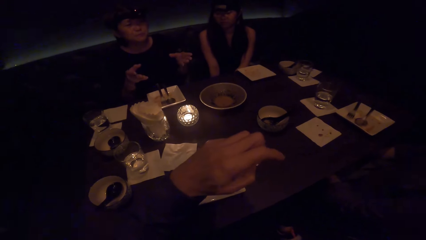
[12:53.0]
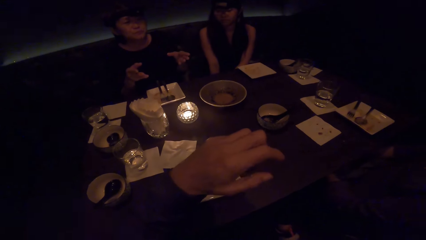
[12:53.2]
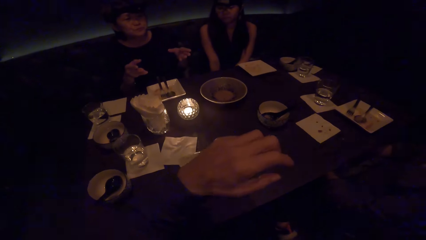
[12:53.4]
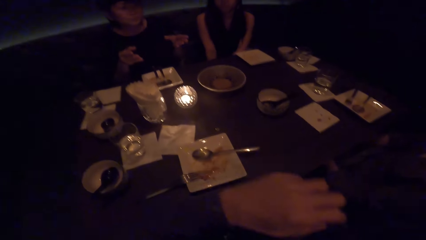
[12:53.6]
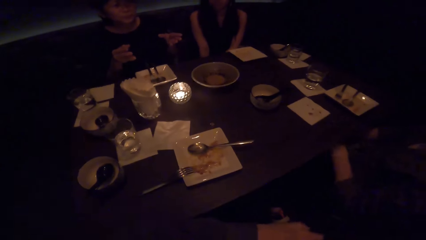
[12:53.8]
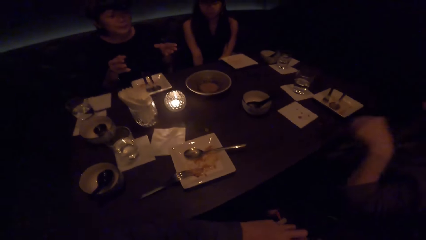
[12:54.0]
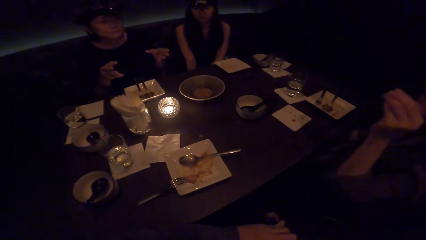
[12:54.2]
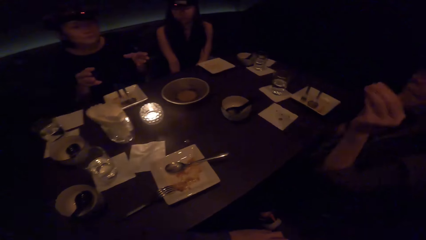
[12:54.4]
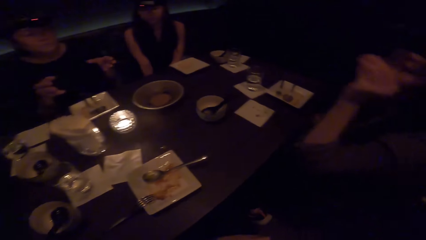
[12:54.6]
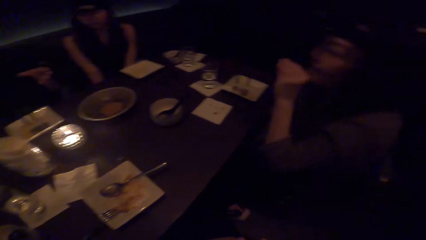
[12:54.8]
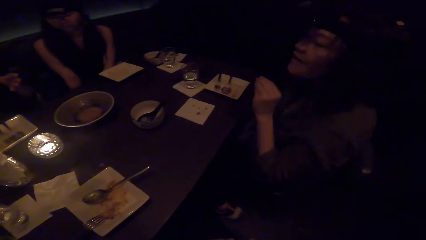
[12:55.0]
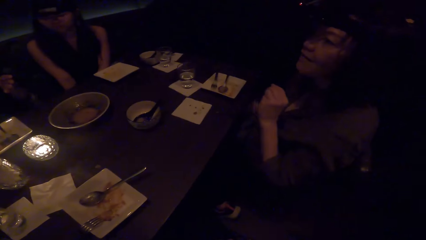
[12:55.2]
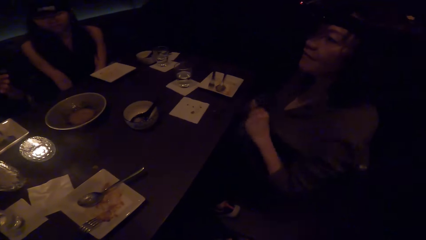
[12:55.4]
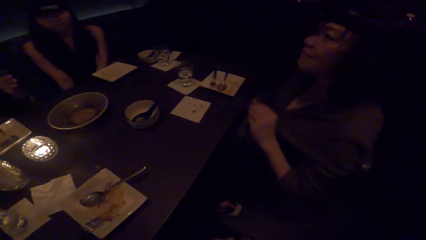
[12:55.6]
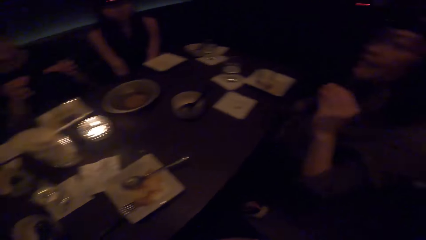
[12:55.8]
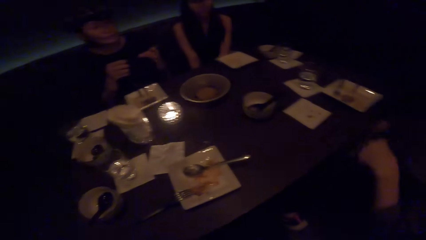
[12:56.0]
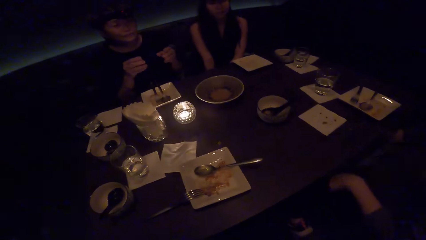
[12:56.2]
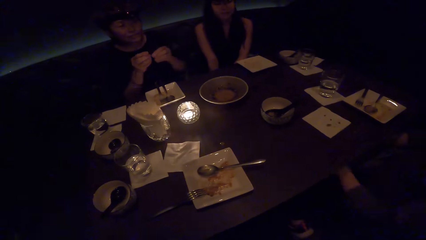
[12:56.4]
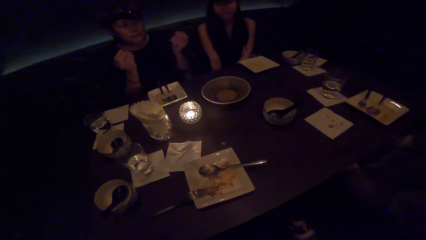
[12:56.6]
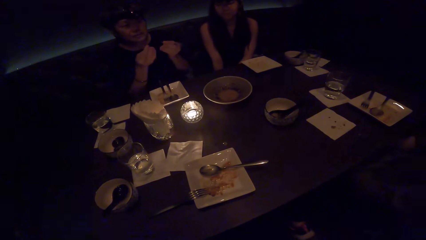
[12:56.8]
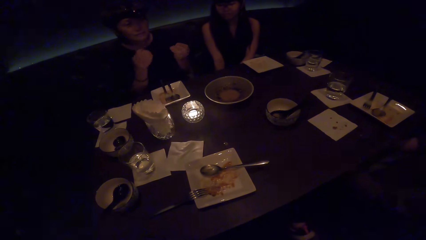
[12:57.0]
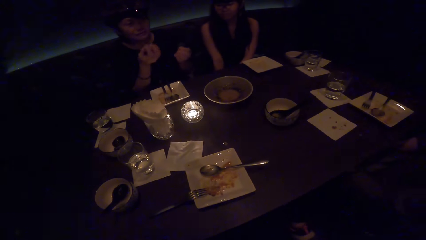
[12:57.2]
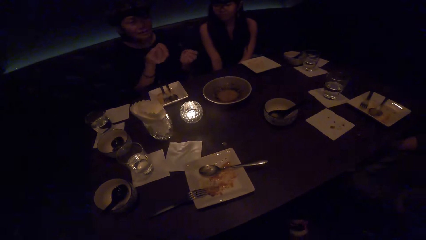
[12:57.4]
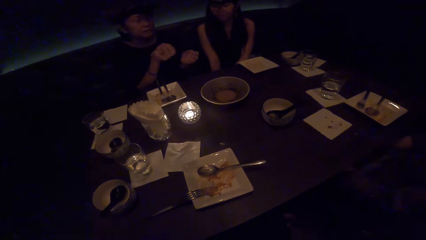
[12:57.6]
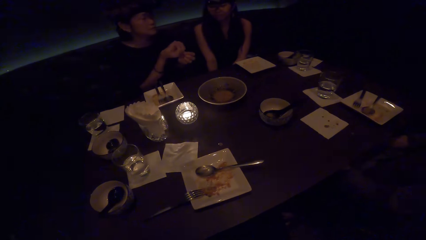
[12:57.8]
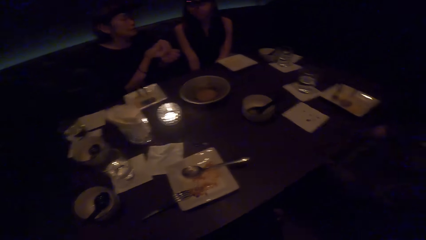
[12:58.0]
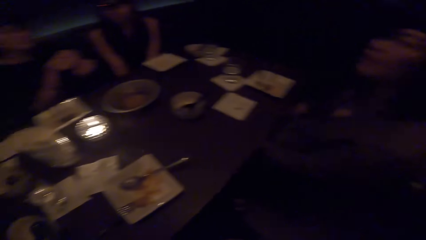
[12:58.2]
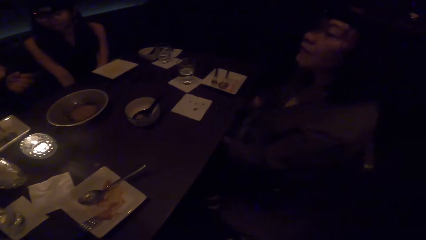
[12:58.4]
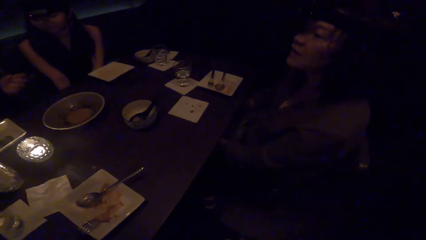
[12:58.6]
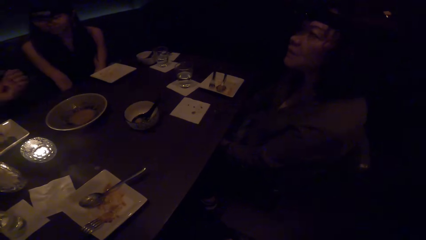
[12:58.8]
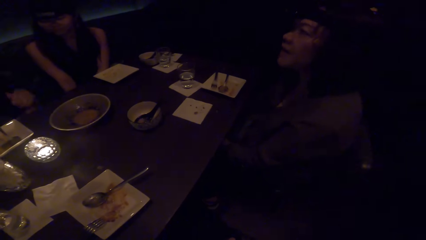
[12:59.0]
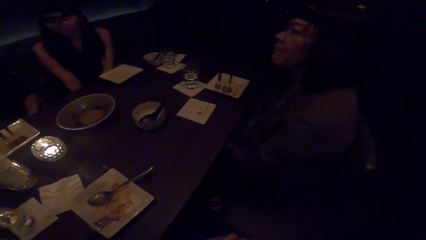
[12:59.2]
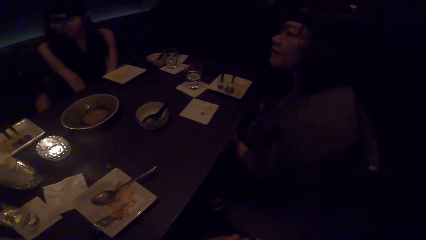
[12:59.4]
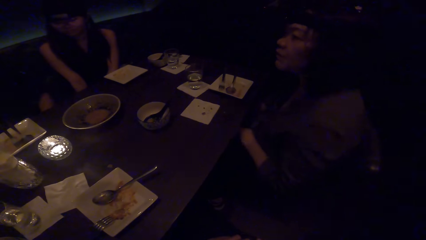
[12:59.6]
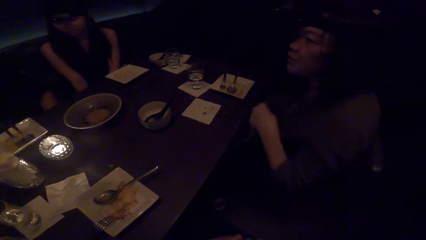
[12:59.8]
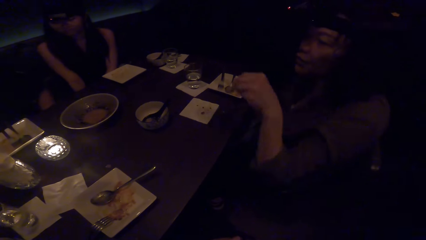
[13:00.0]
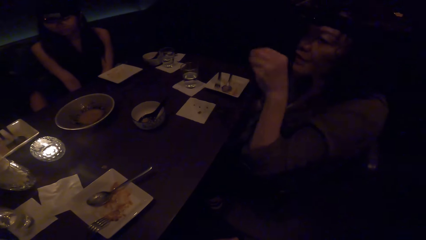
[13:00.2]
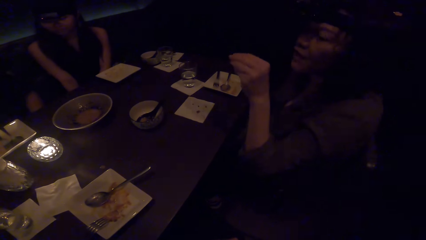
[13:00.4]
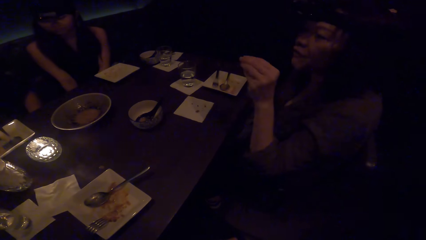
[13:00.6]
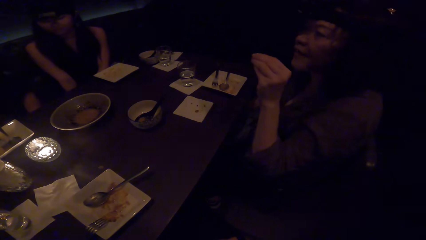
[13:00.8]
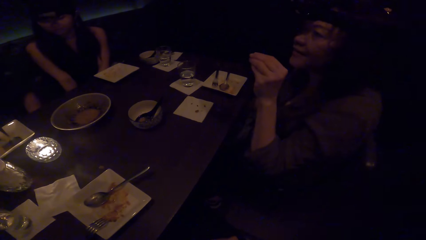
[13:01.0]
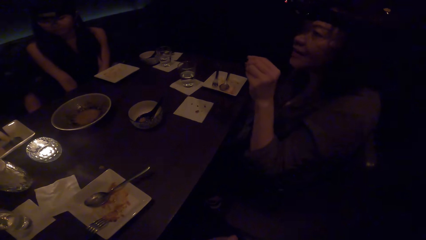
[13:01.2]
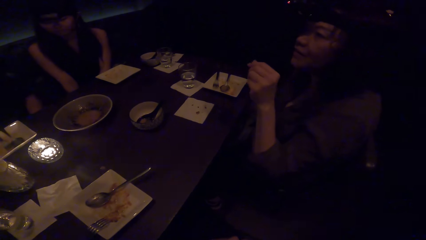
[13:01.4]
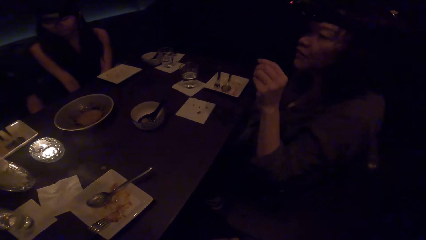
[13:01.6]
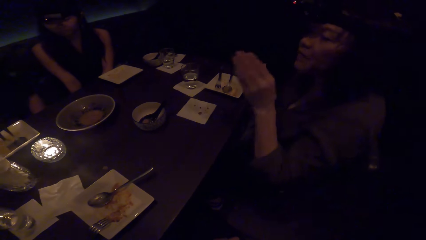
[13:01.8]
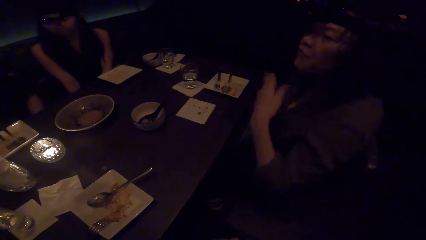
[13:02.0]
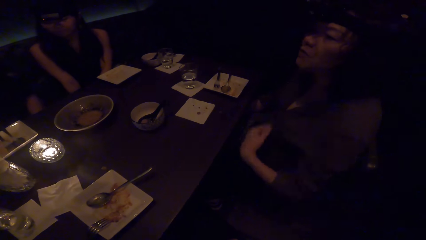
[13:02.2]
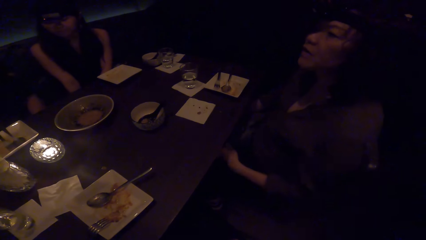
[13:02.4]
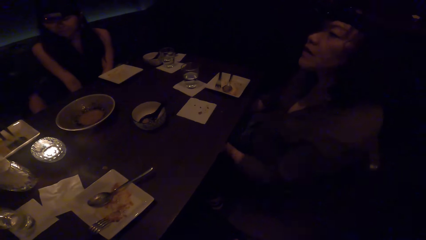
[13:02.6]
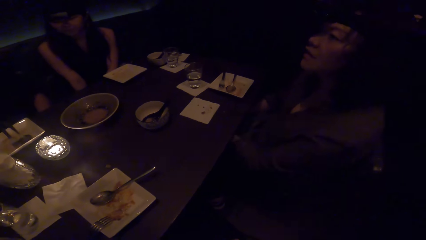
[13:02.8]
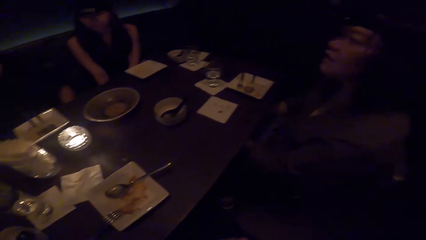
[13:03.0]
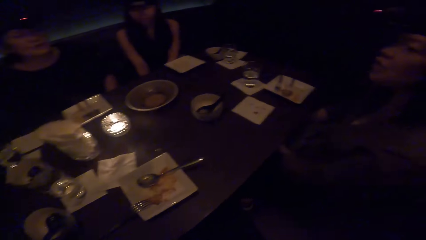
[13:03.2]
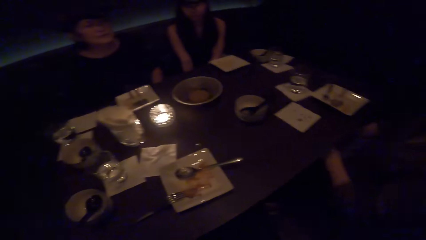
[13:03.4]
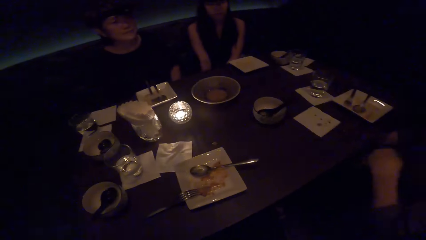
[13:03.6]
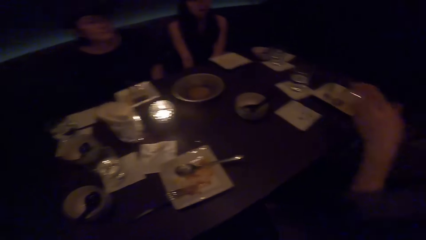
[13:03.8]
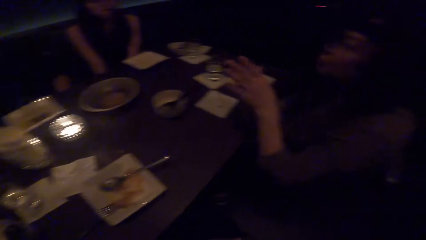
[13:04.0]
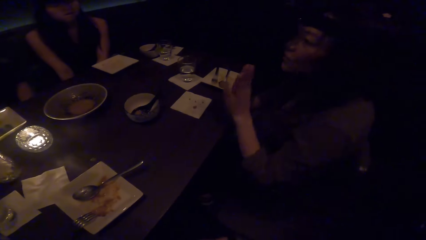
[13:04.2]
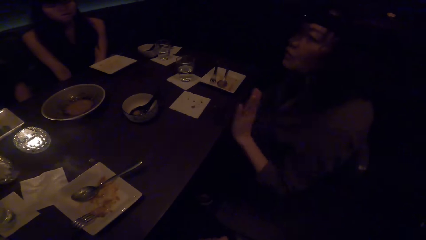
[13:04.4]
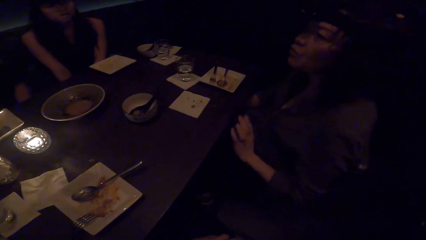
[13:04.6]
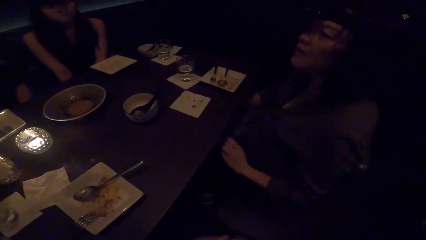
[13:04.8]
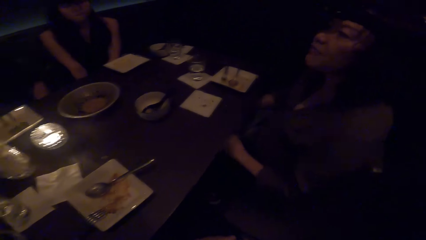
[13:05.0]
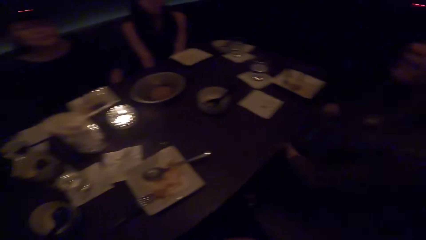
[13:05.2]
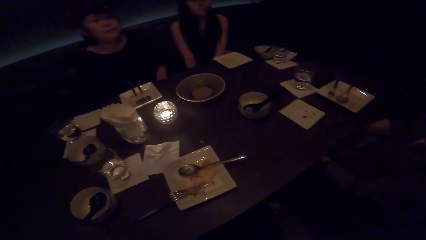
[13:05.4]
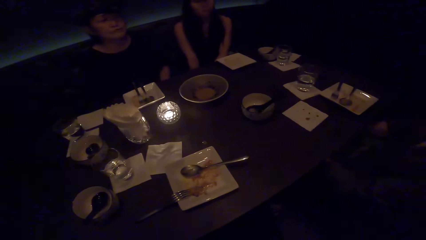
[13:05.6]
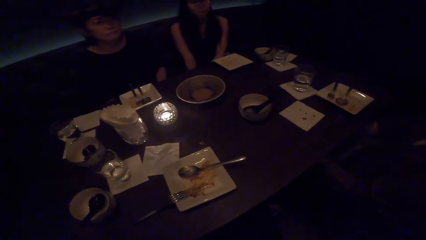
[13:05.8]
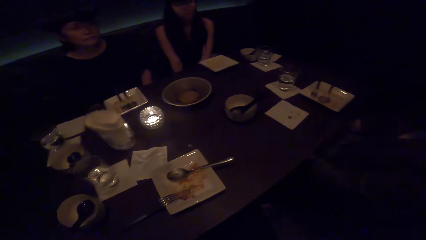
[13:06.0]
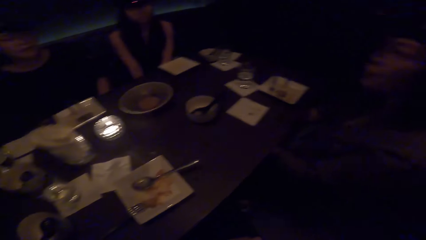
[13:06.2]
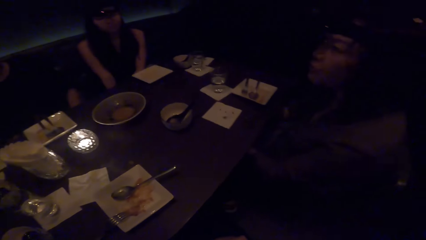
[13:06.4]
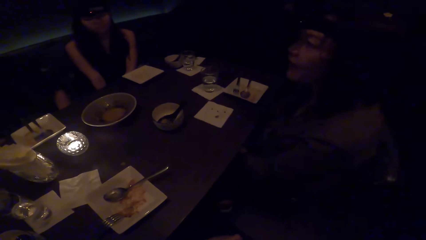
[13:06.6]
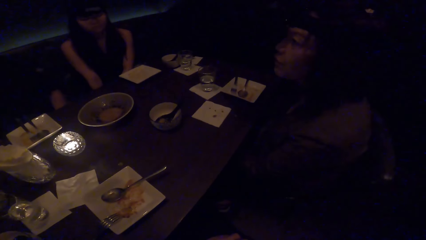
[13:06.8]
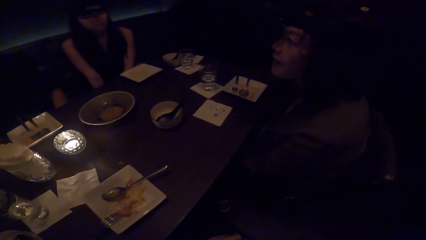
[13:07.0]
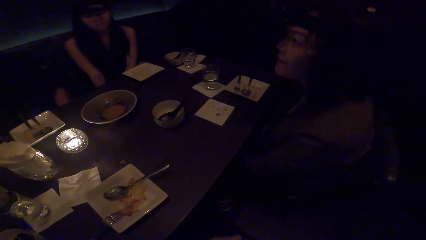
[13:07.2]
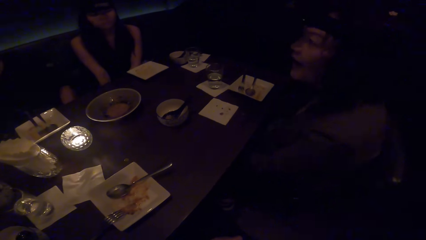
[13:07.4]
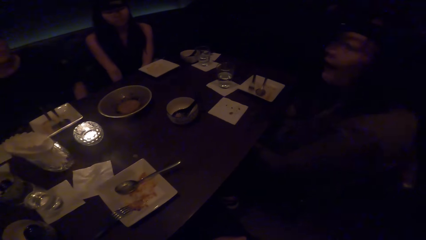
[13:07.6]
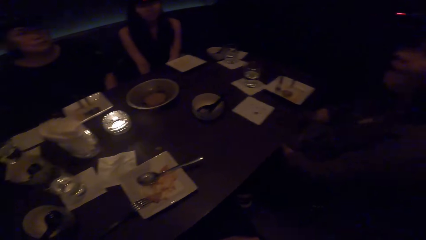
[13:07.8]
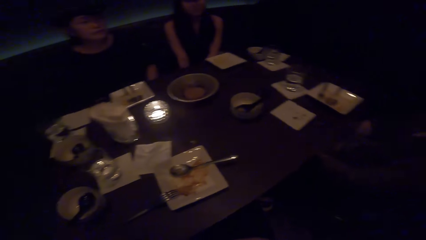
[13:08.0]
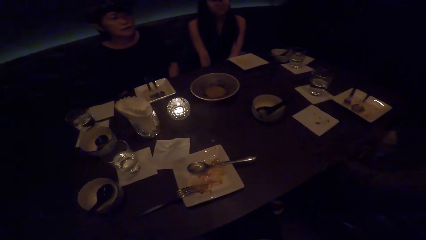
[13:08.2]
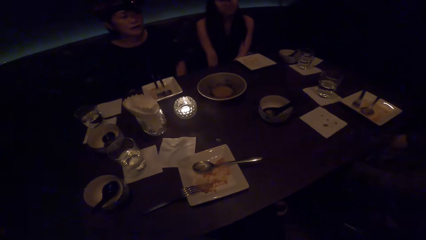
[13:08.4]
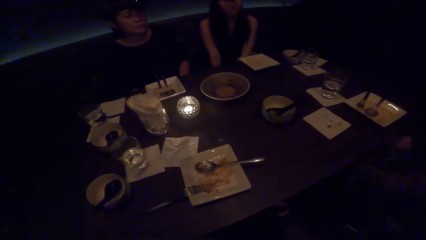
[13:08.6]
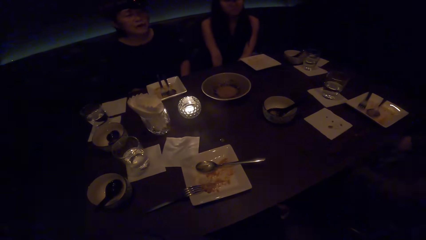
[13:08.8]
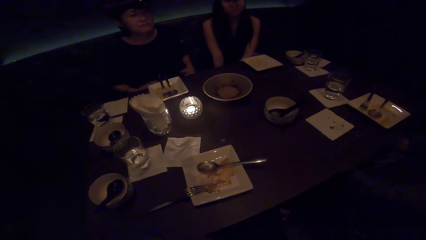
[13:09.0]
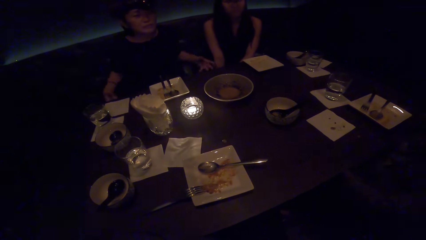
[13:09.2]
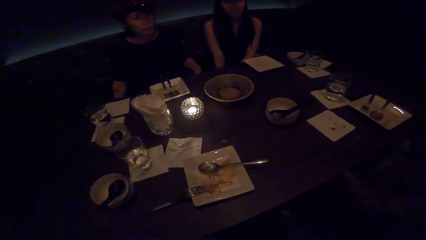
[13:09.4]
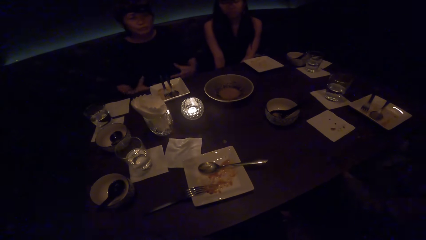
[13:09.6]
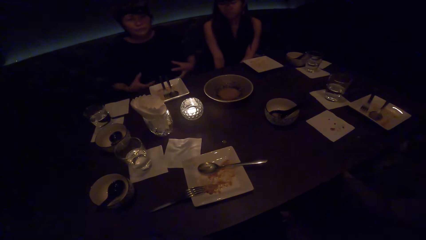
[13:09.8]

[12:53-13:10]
A woman moves her hands. The camera wearer puts the hand on the lap. Another woman moves her hands. The camera wearer looks around. The first woman moves her hands. The other woman moves her hands. The camera wearer looks around.
